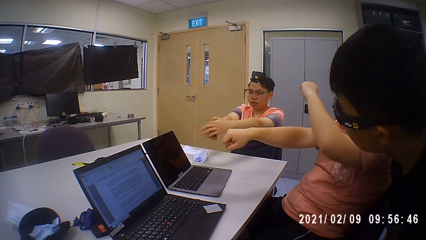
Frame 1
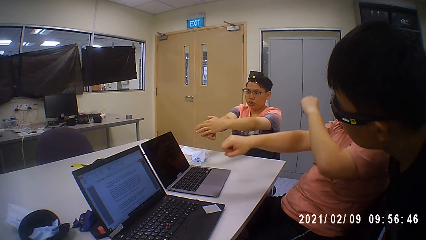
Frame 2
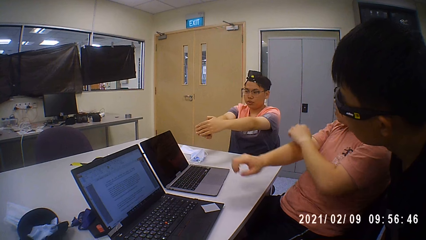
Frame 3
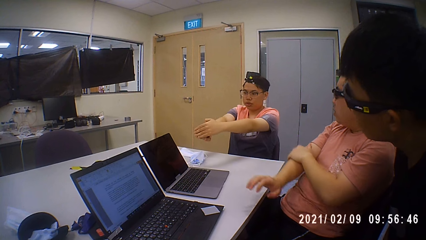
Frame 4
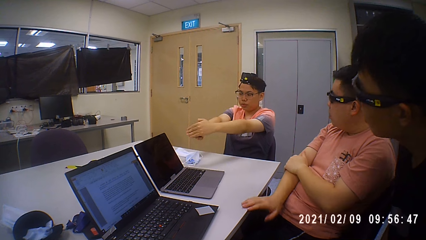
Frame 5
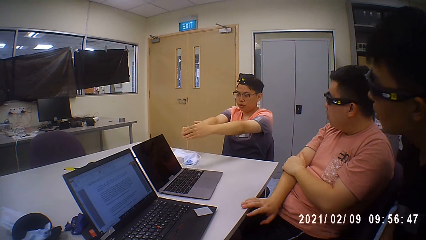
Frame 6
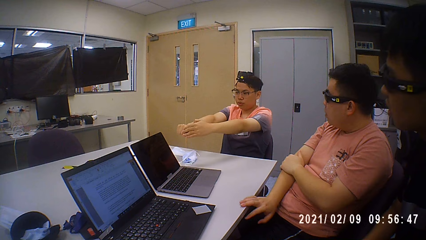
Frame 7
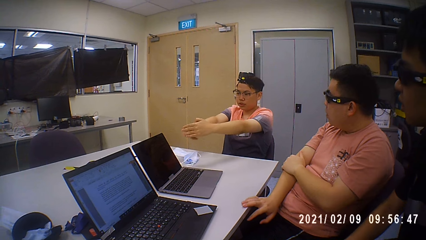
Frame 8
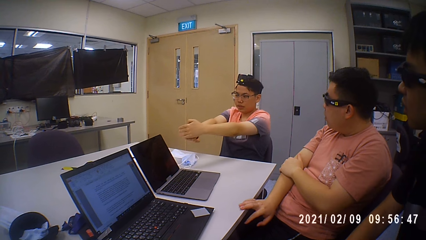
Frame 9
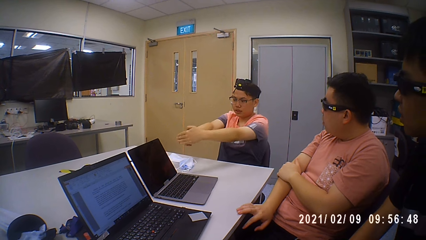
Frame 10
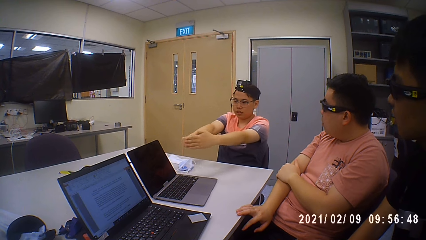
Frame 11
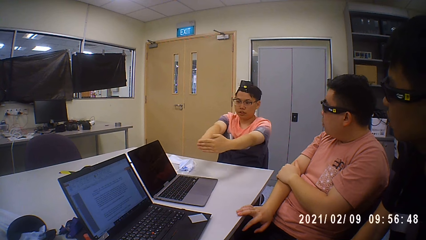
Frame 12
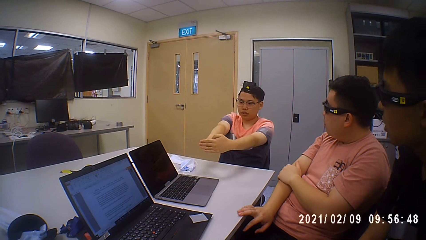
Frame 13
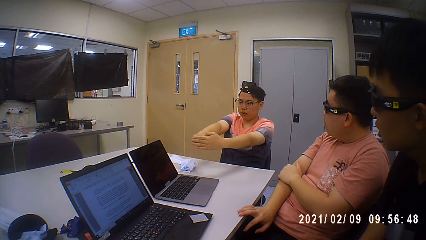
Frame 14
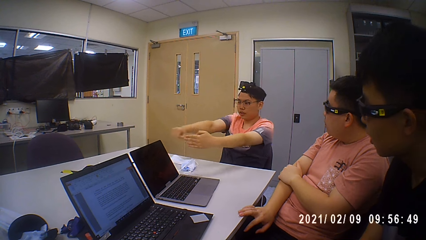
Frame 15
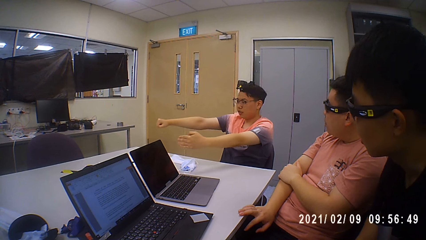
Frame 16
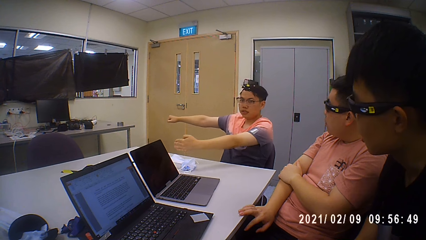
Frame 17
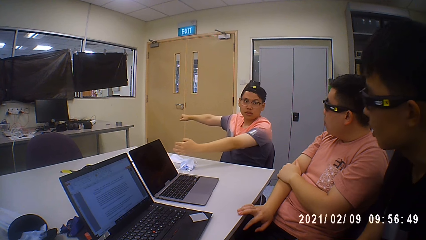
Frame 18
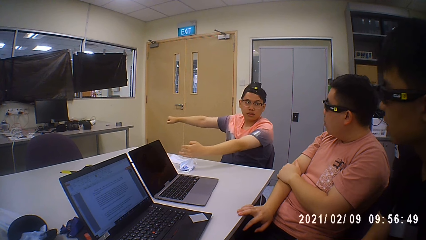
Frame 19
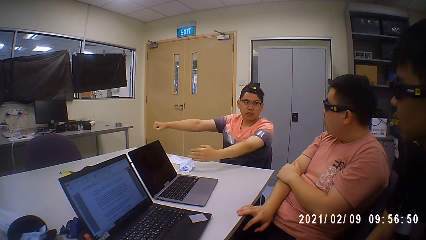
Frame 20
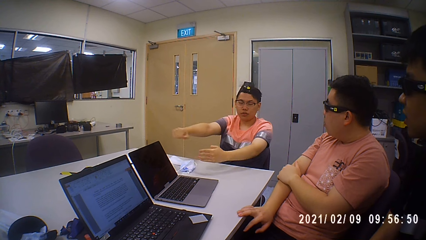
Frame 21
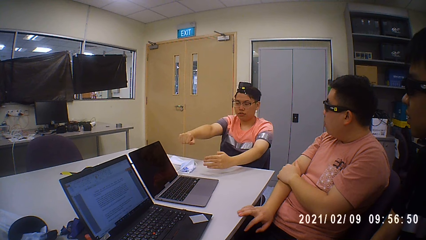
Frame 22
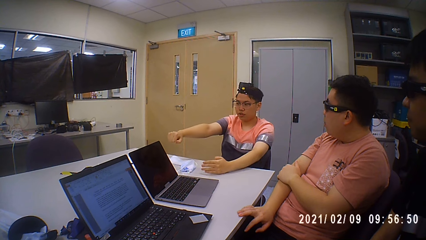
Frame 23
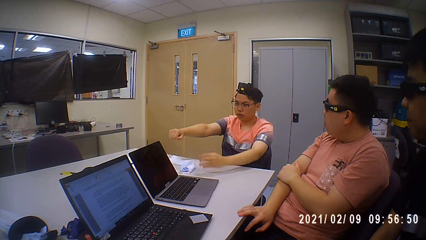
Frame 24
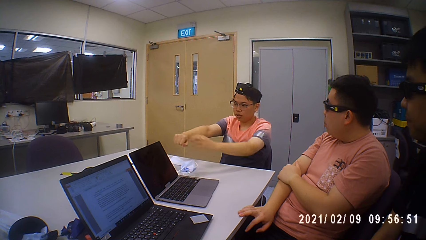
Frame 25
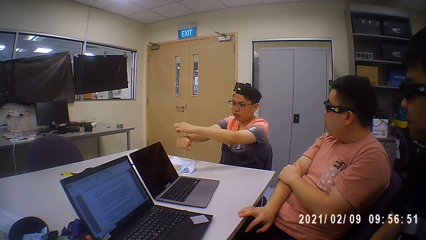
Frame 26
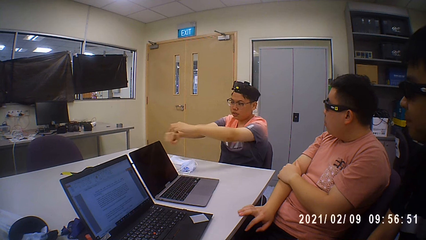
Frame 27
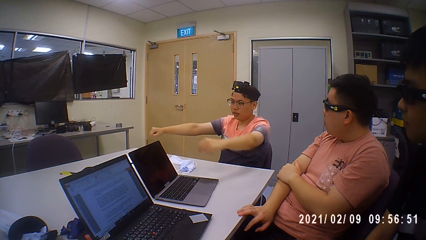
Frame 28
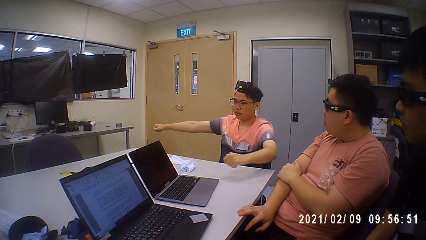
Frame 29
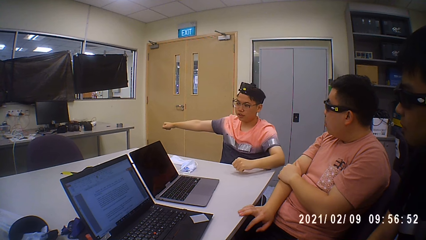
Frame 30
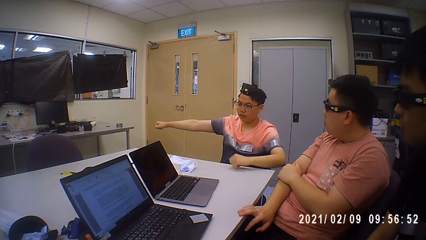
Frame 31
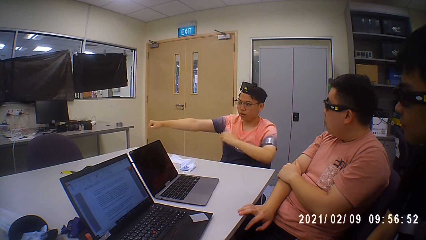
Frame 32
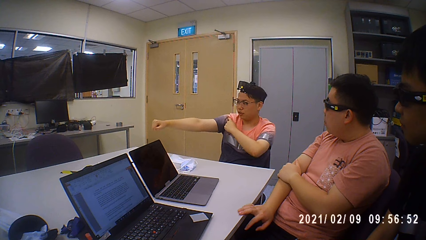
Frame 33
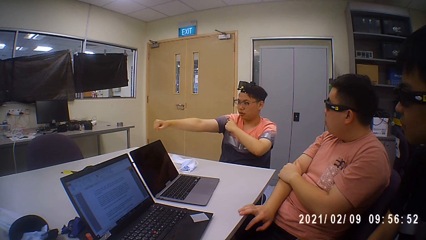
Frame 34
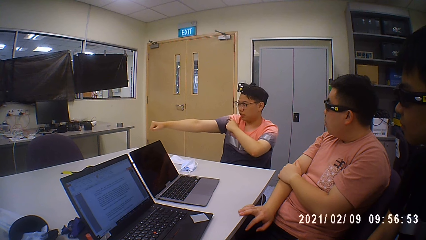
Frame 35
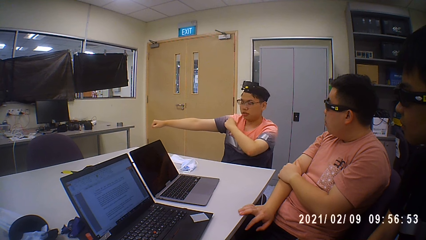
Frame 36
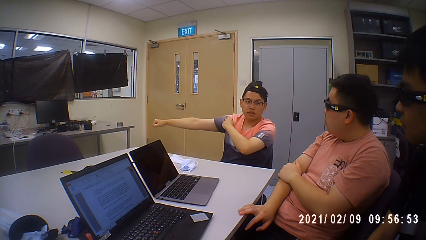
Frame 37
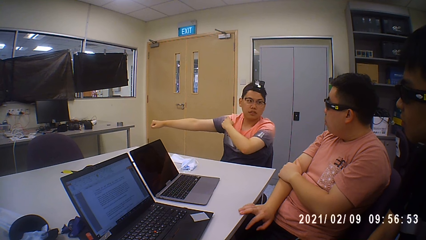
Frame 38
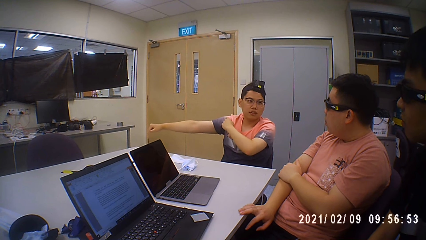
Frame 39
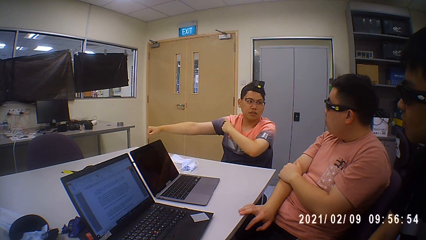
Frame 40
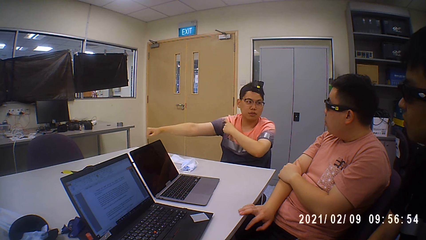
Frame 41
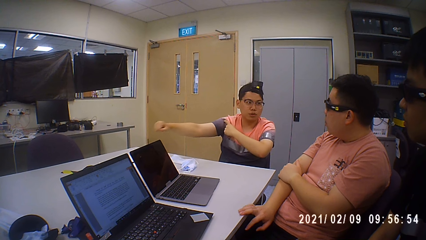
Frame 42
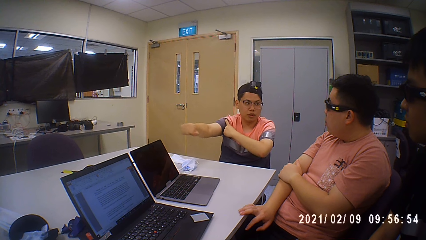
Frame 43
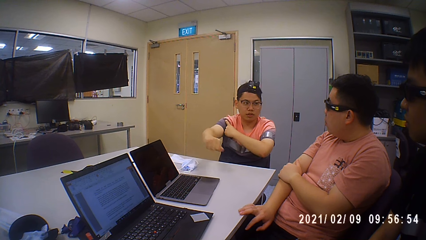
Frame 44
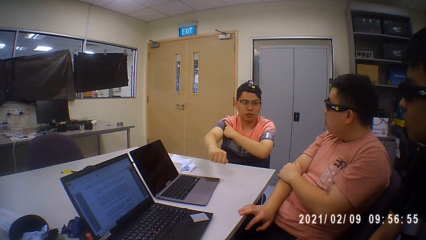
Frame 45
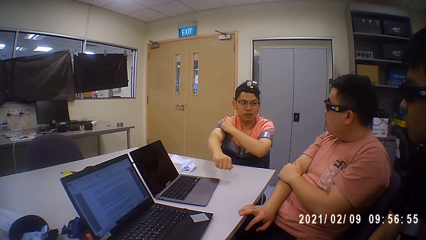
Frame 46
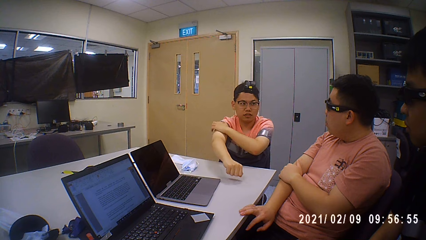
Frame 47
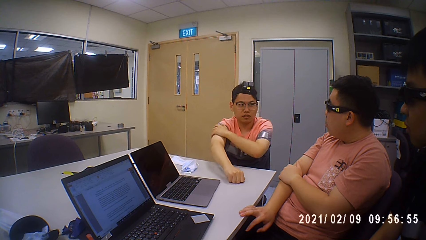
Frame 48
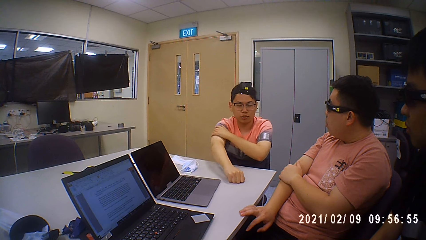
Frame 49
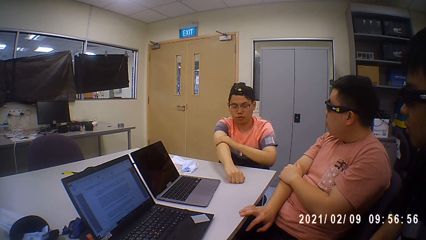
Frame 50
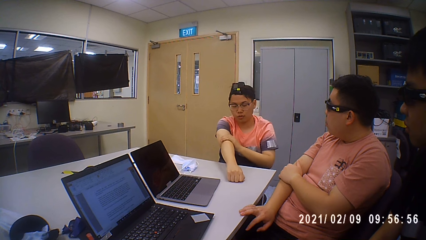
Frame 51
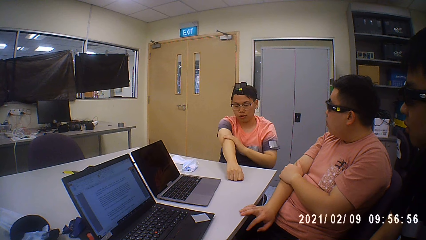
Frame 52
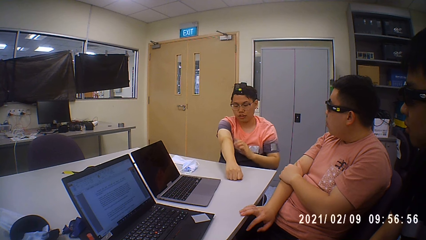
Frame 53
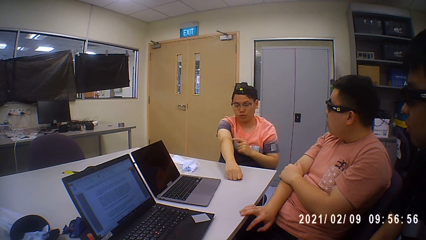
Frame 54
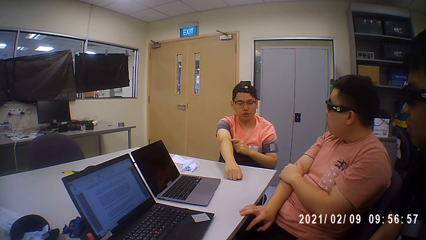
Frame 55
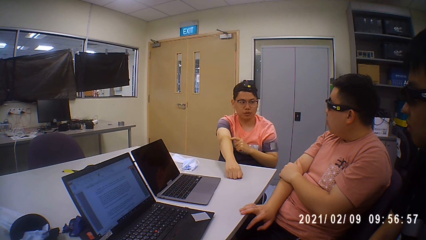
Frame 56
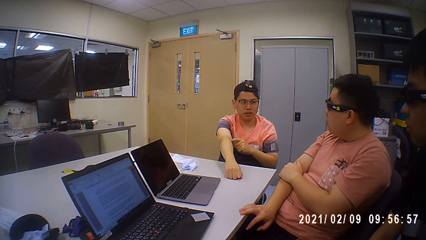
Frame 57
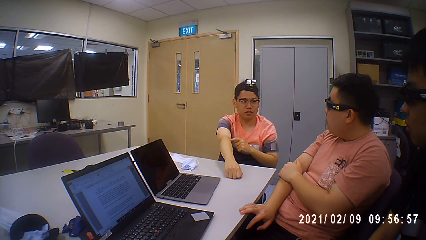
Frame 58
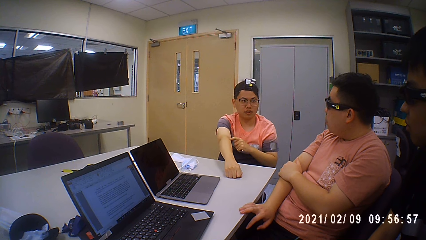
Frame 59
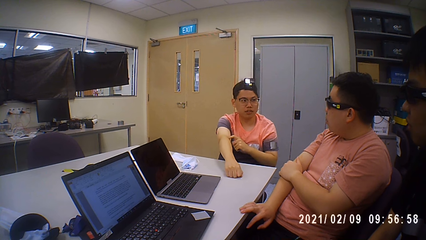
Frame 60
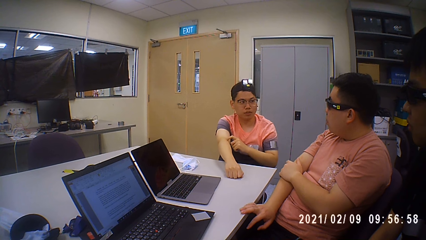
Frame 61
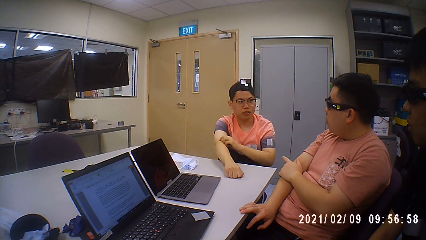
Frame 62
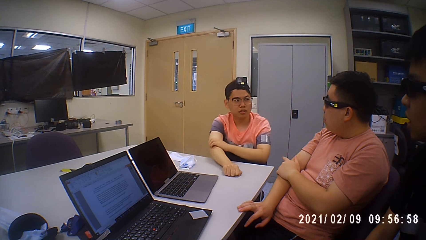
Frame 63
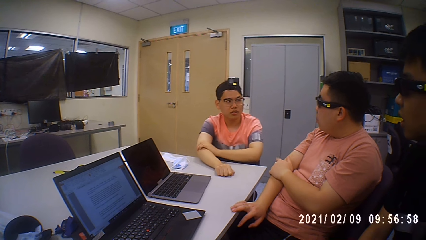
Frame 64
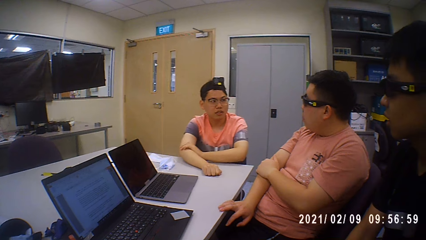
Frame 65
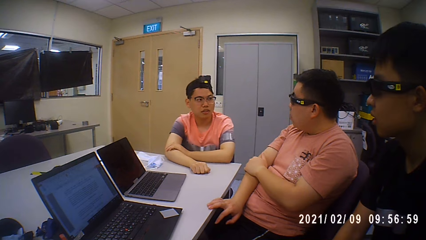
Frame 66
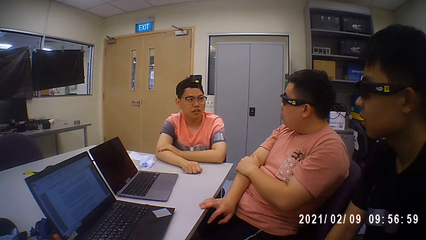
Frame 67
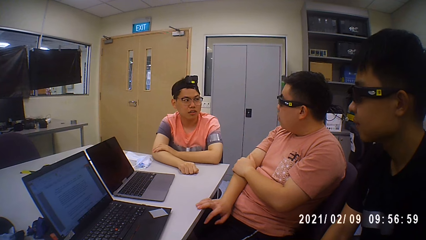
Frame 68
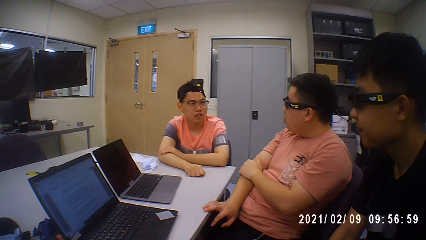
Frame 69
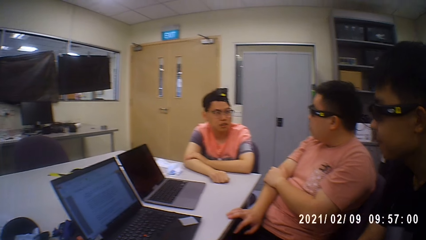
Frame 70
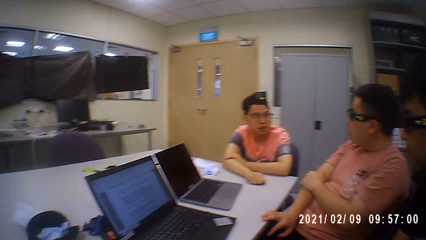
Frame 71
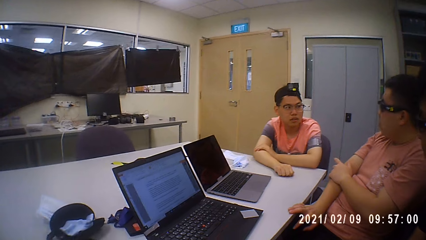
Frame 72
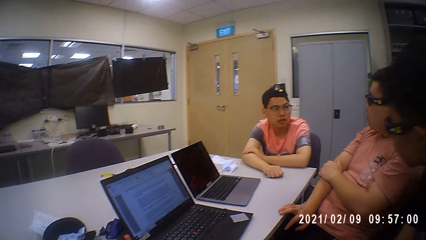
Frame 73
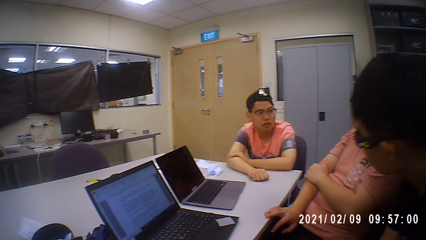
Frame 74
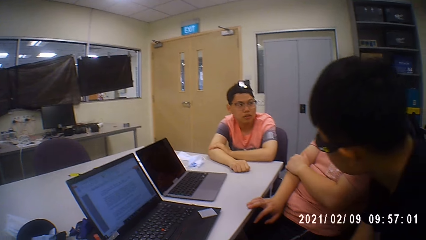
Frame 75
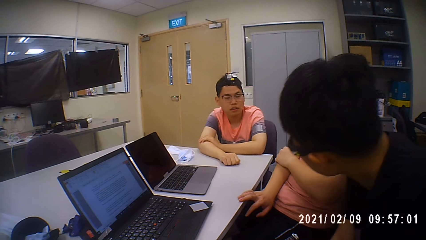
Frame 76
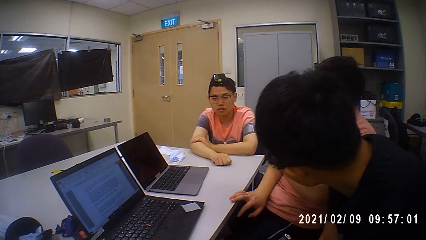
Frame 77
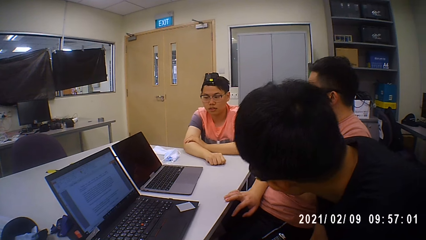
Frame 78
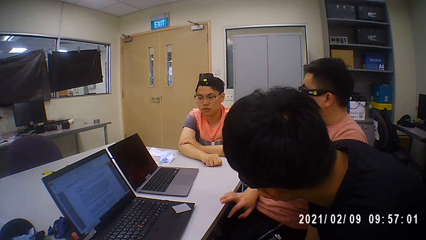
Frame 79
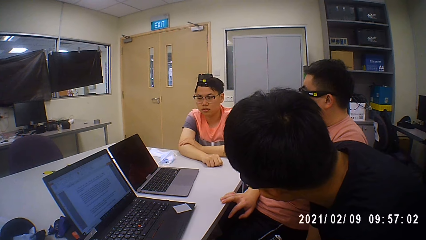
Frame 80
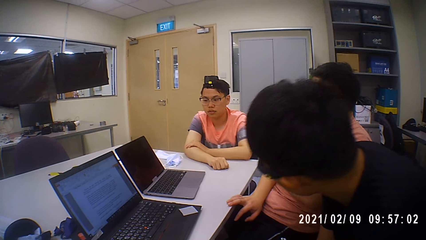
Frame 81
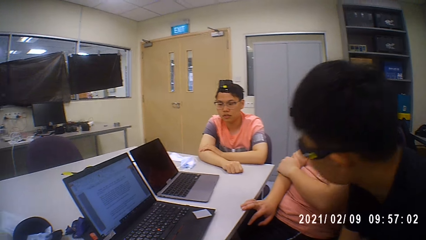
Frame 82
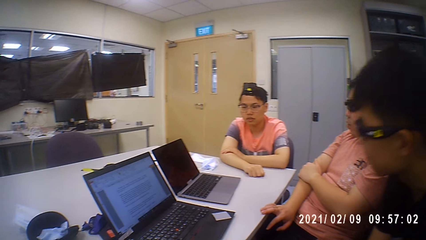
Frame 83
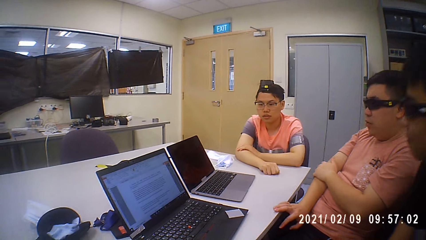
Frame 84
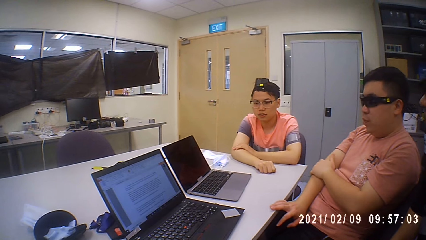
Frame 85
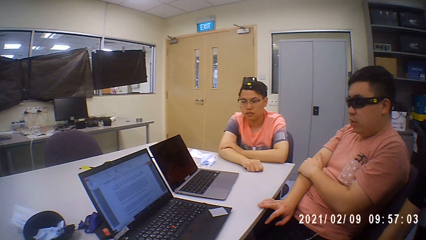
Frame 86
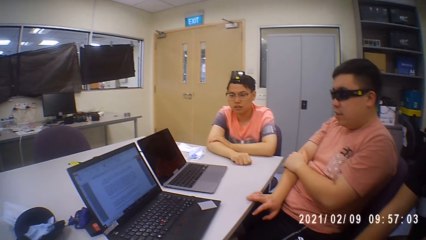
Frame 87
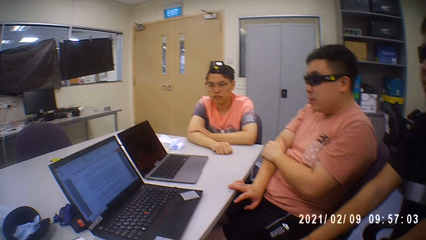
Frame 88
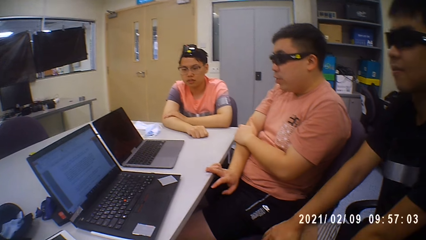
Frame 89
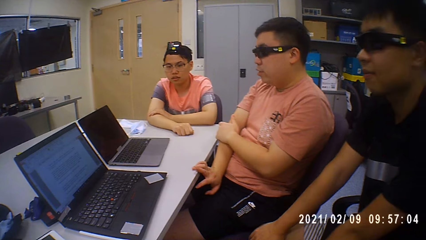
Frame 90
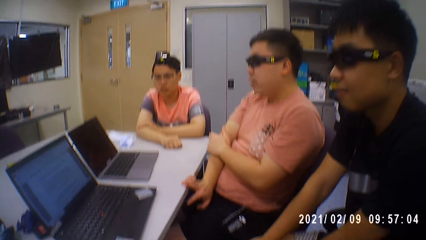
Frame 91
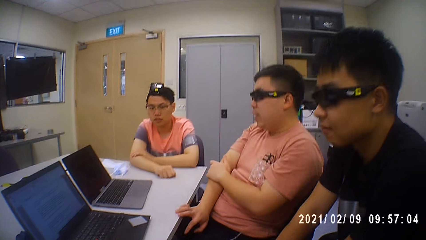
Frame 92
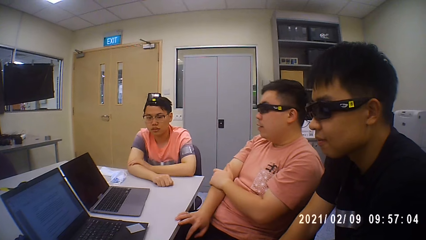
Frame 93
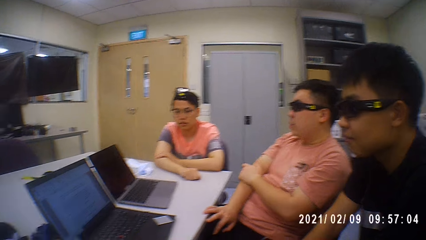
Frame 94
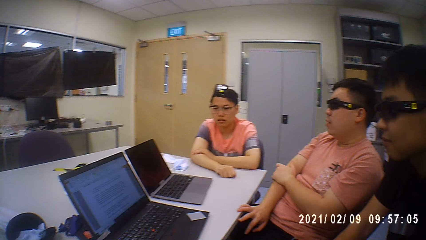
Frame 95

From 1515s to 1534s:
A man swings hands sideways. The man talks to the camera wearer and the others. The man rests a hand on a table and taps a hand.
